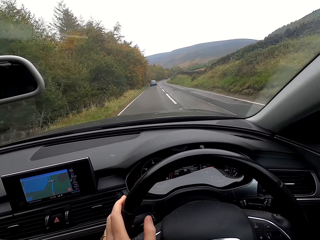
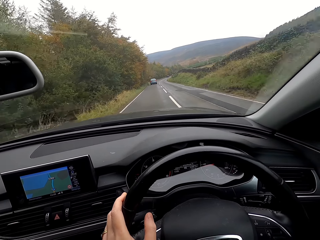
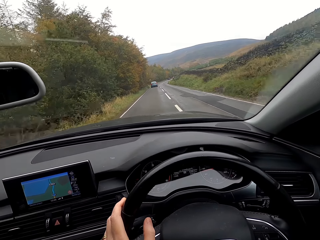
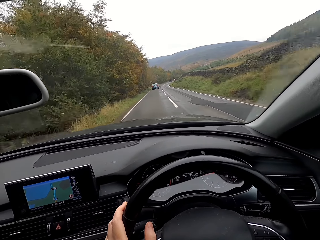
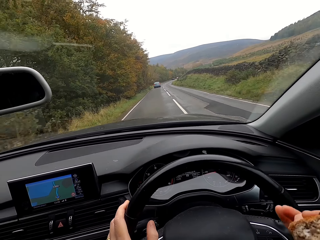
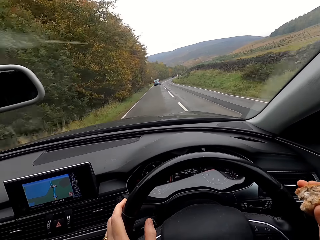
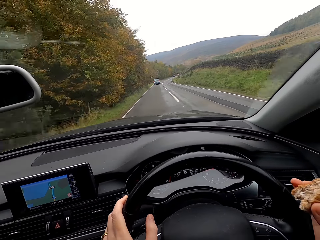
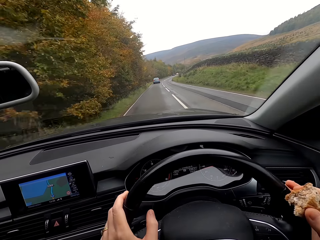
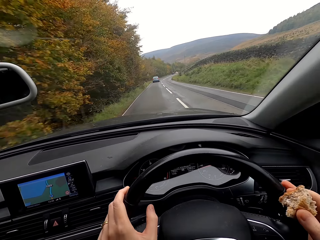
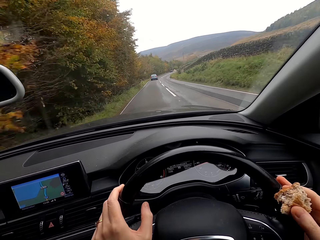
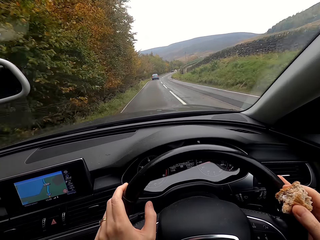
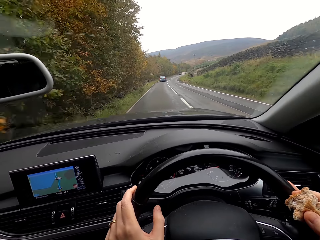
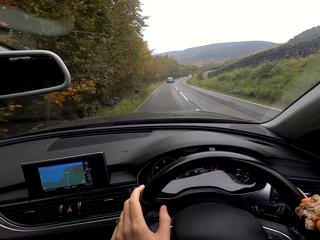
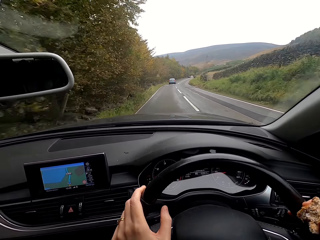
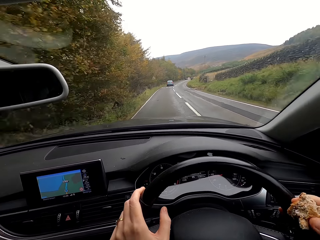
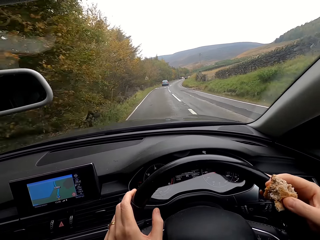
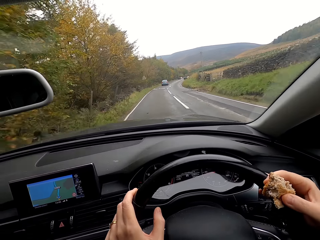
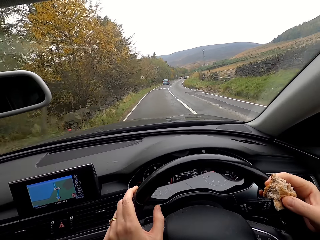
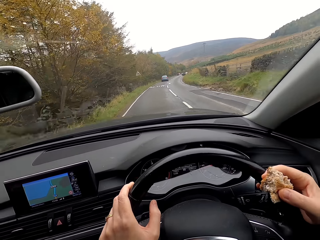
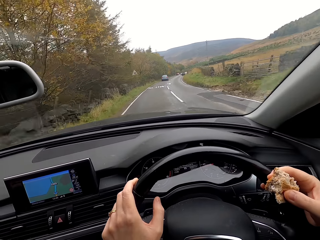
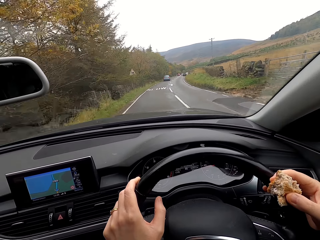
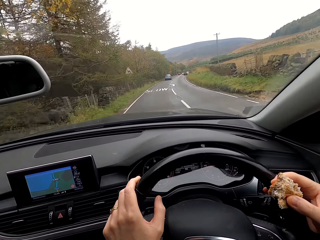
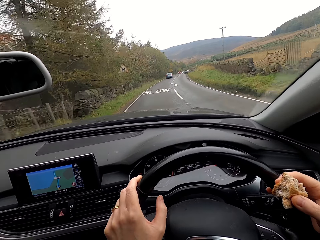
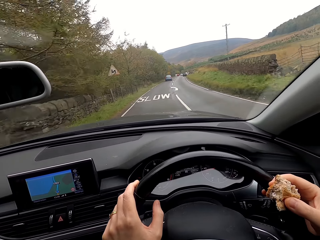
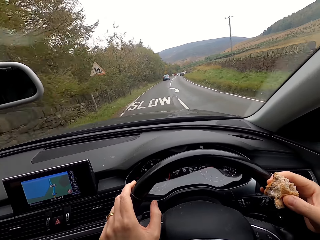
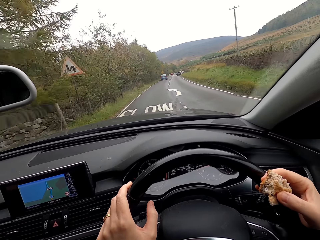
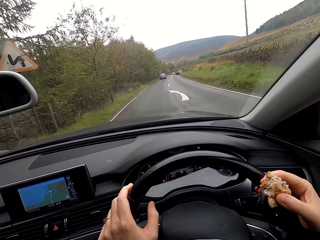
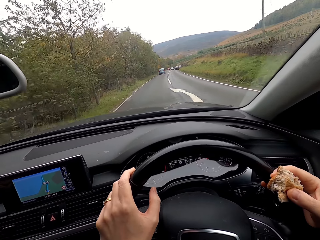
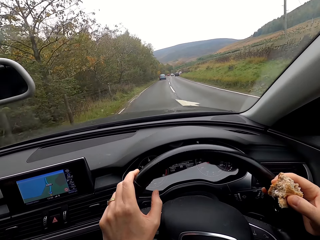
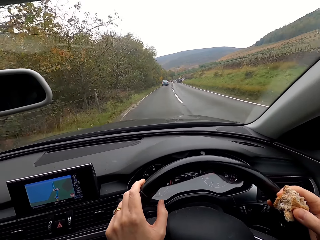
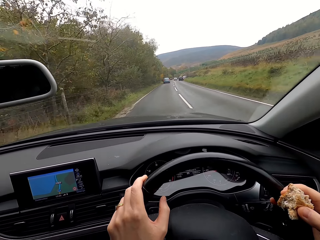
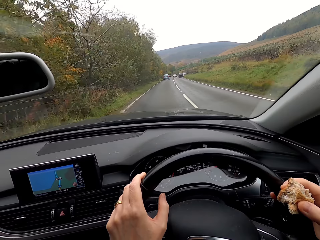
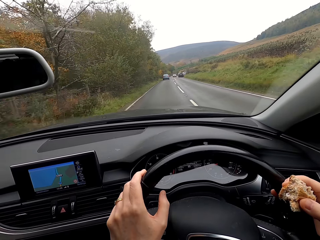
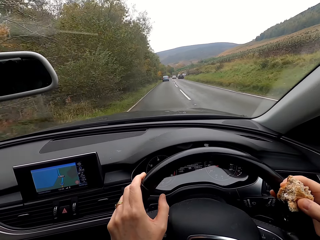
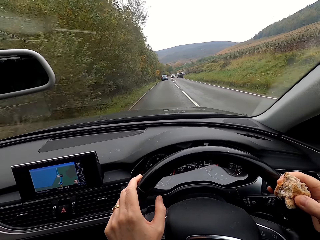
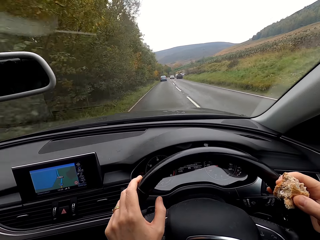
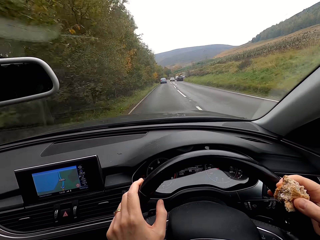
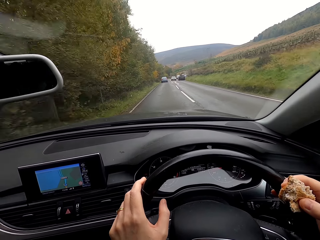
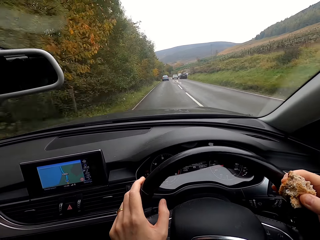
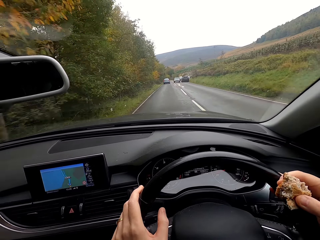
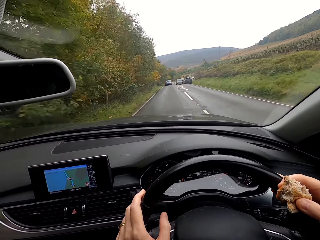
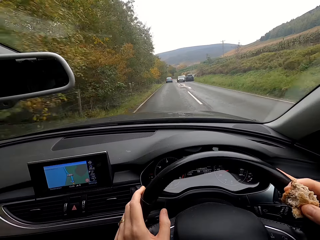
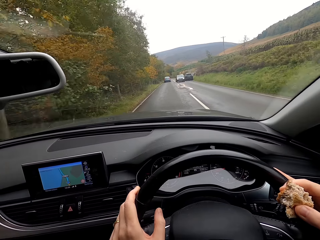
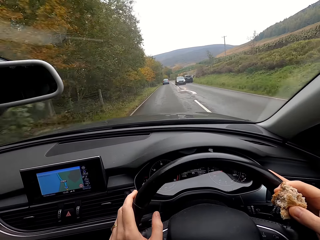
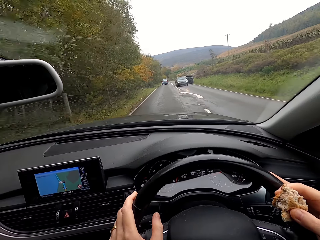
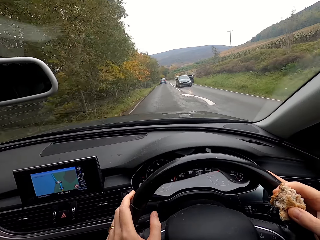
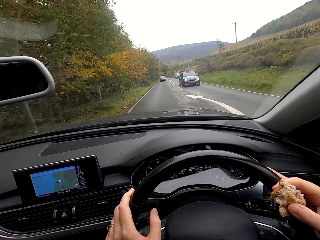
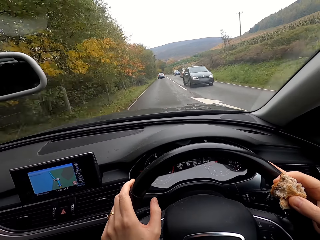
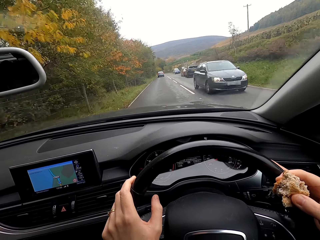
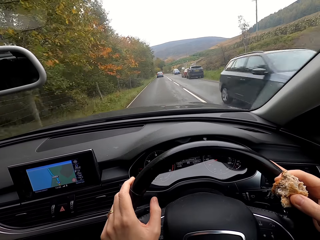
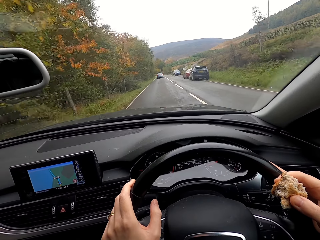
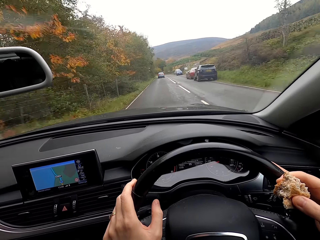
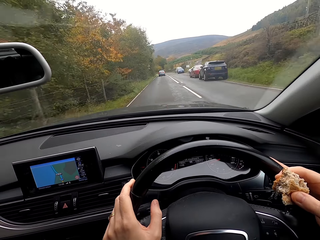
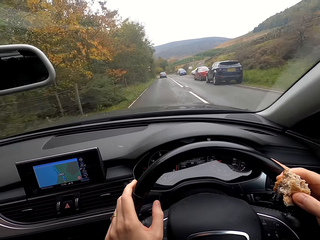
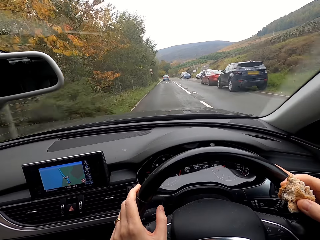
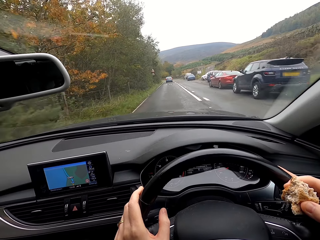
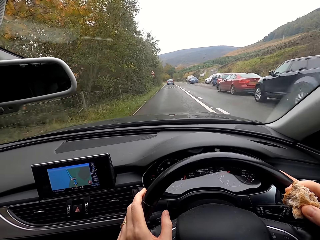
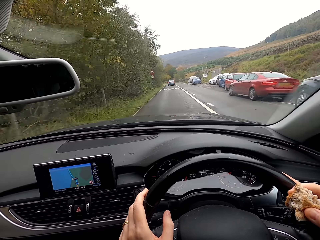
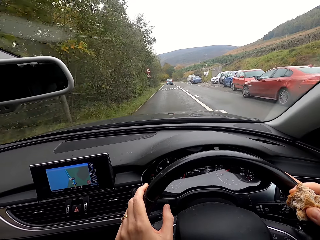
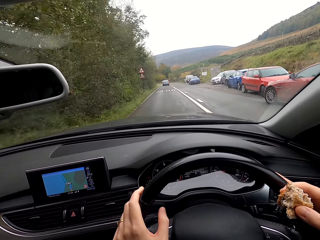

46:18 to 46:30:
The camera wearer drives the car with both hands on the steering wheel.

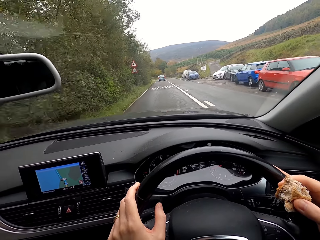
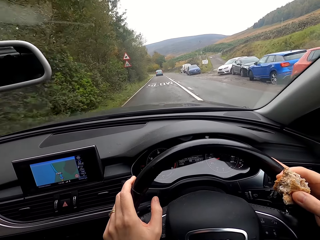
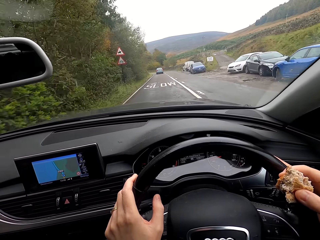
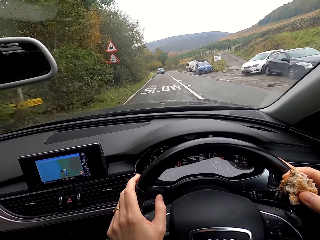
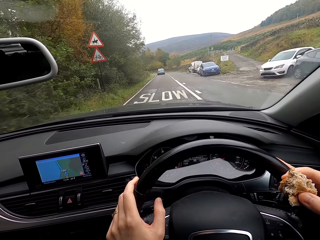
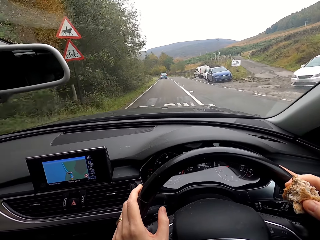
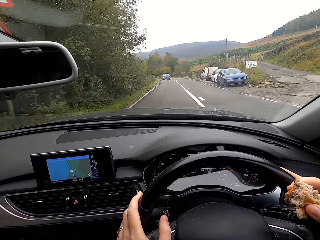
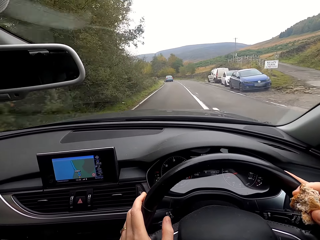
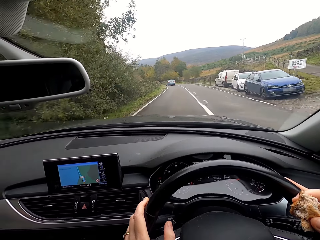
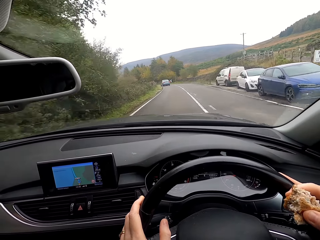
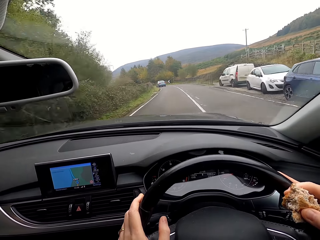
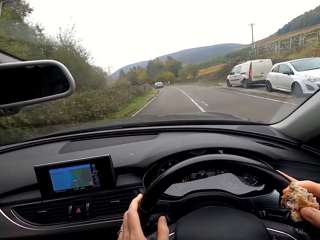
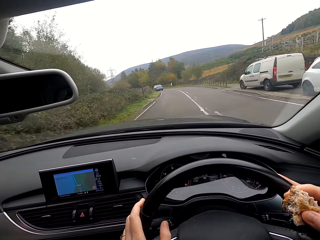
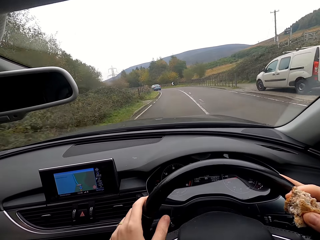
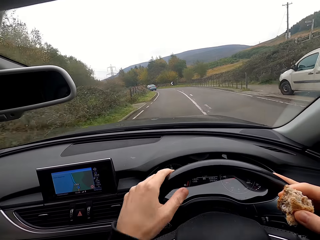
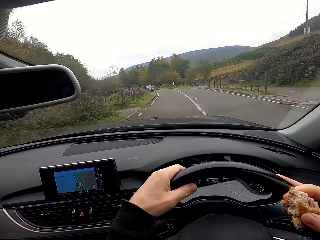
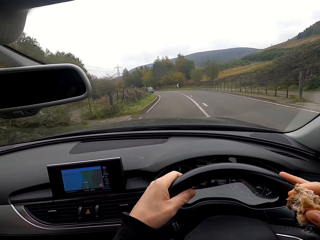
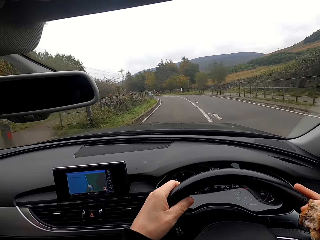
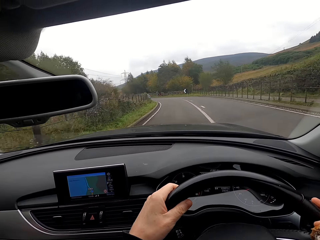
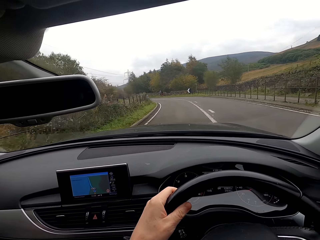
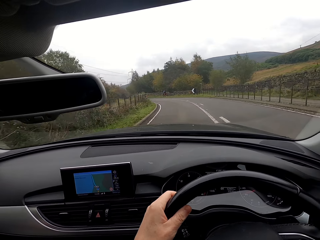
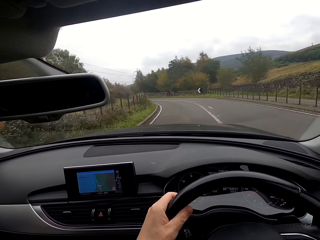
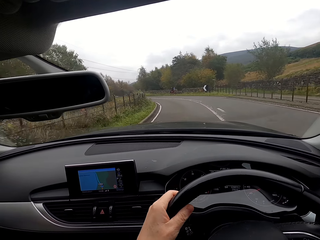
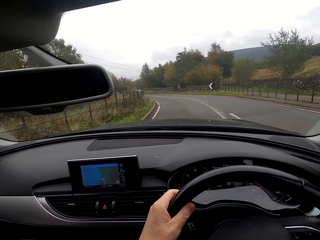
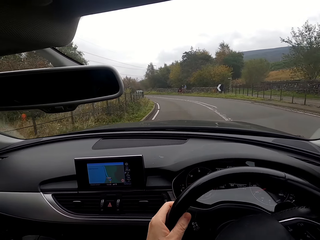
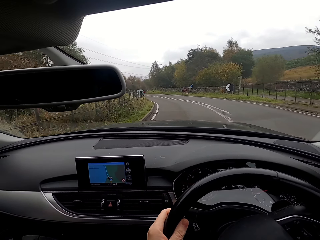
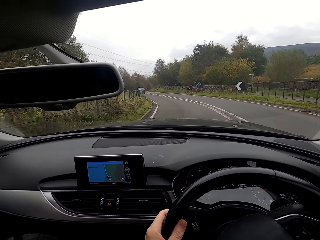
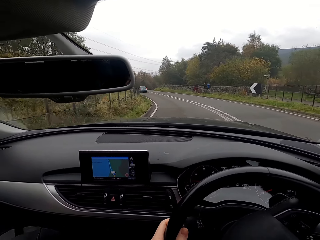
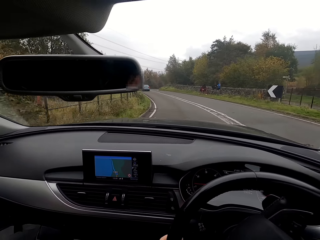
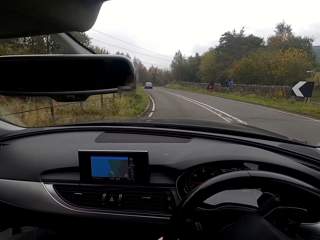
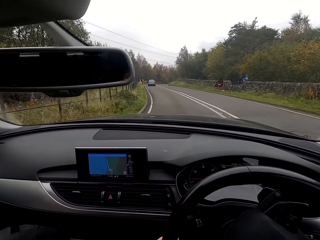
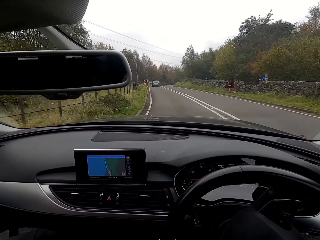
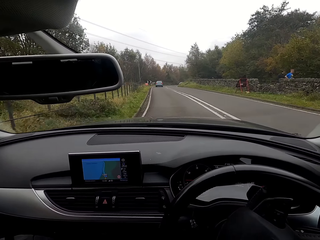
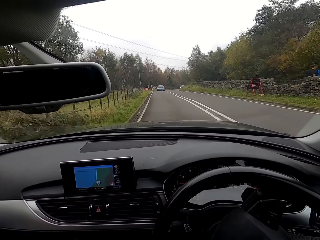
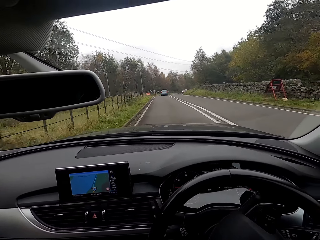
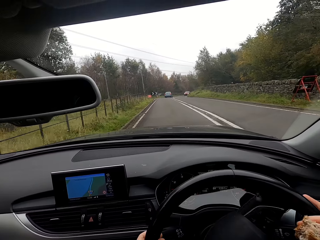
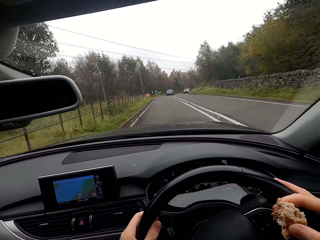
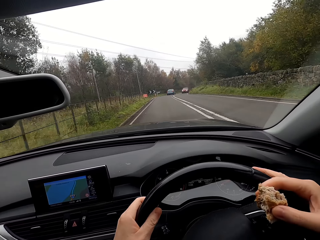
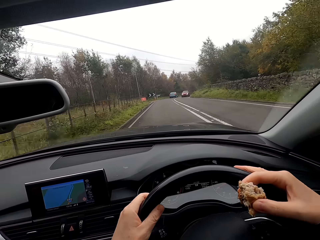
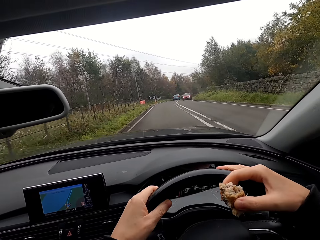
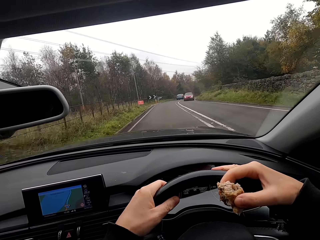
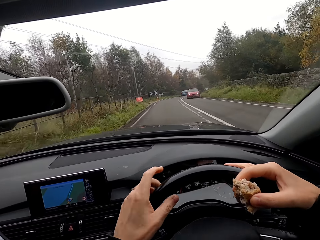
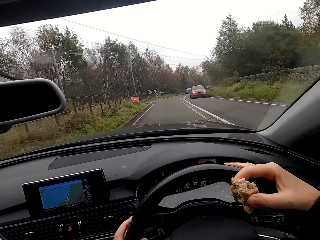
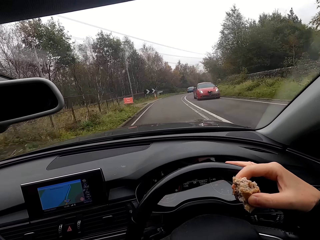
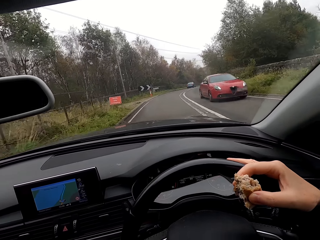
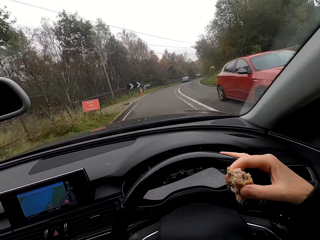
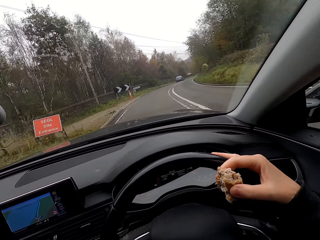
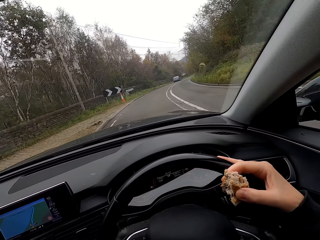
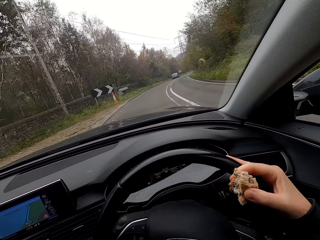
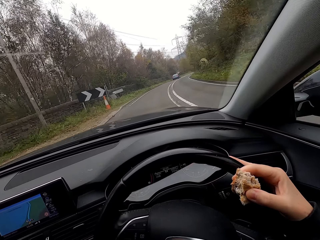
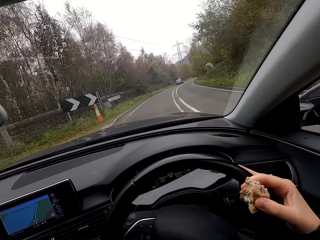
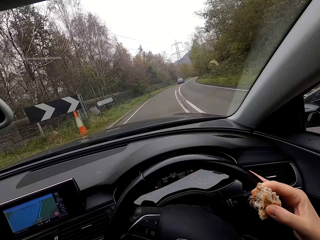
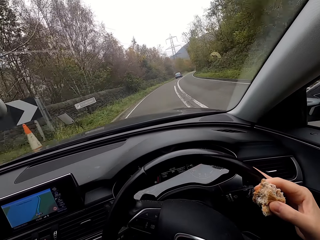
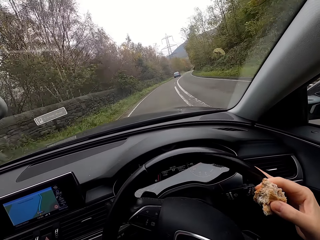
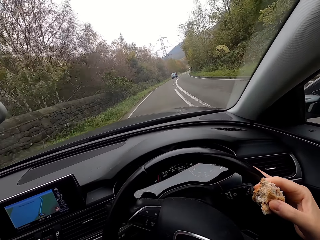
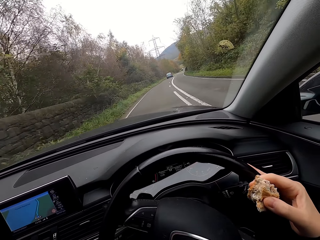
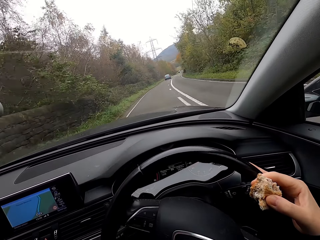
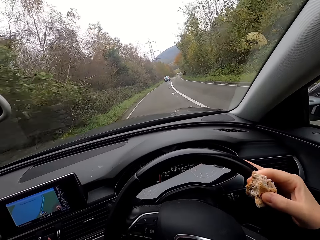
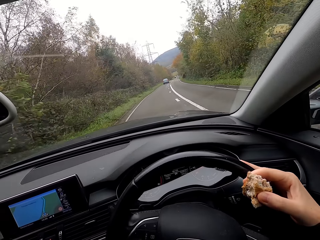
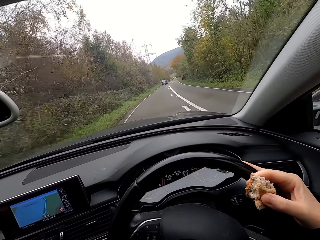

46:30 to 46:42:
The camera wearer turns the steering.
